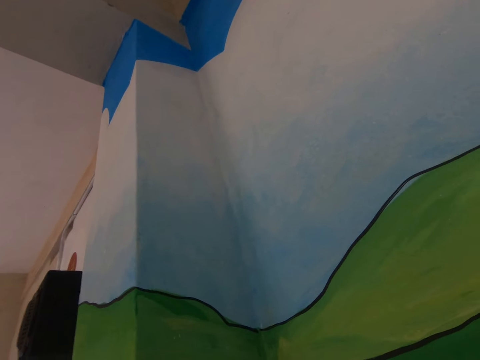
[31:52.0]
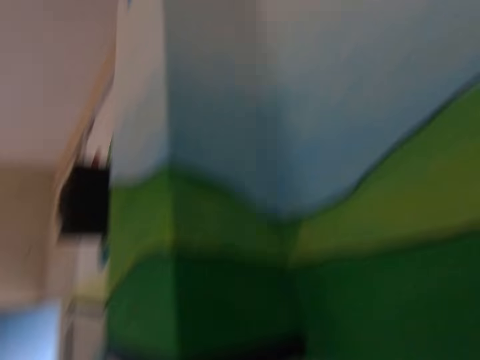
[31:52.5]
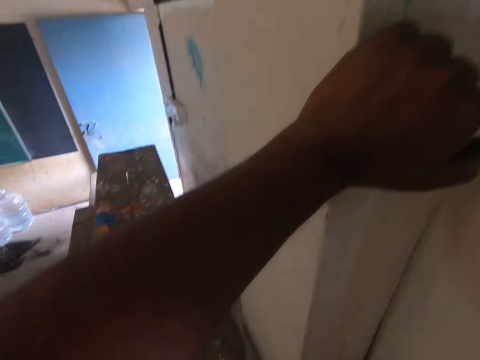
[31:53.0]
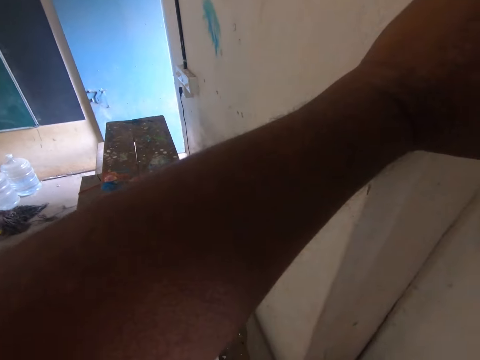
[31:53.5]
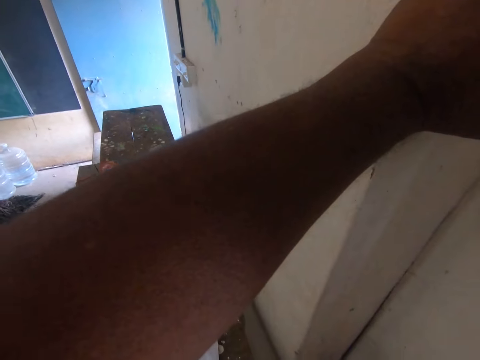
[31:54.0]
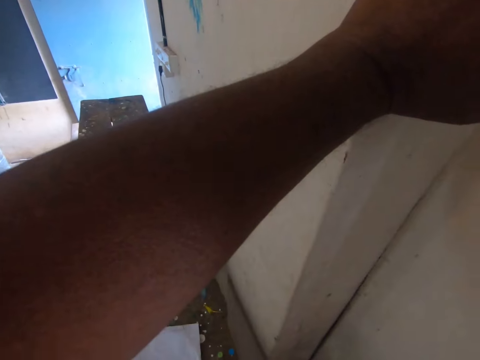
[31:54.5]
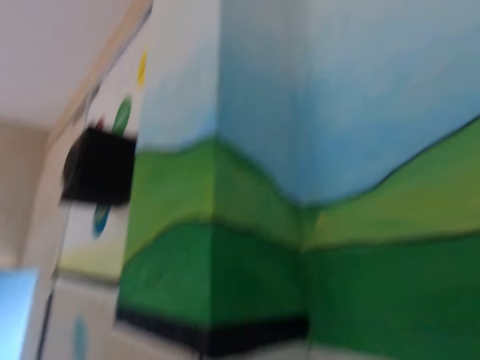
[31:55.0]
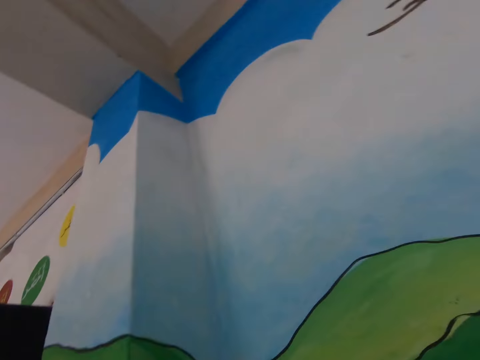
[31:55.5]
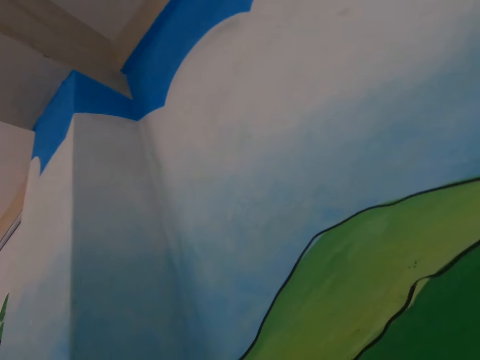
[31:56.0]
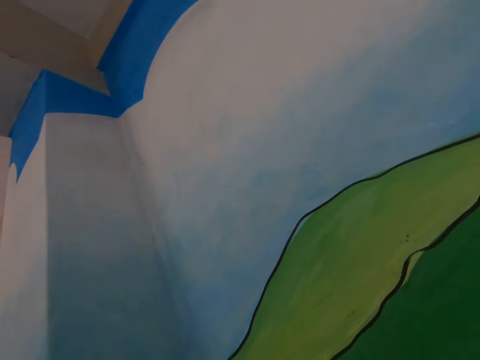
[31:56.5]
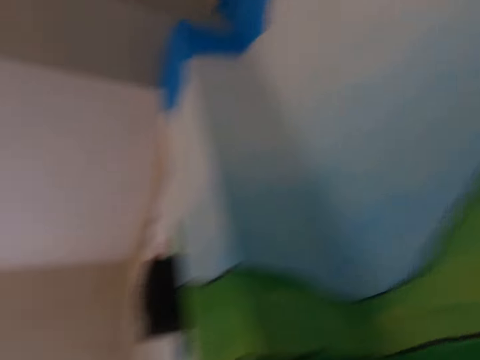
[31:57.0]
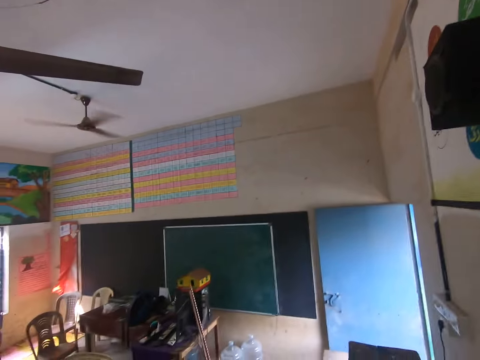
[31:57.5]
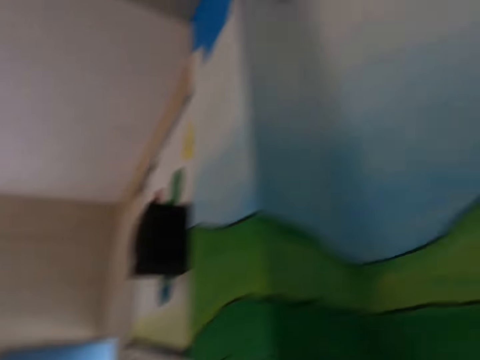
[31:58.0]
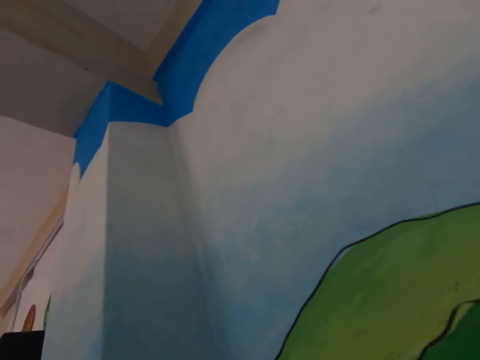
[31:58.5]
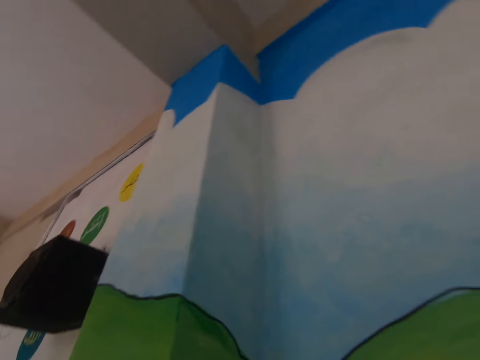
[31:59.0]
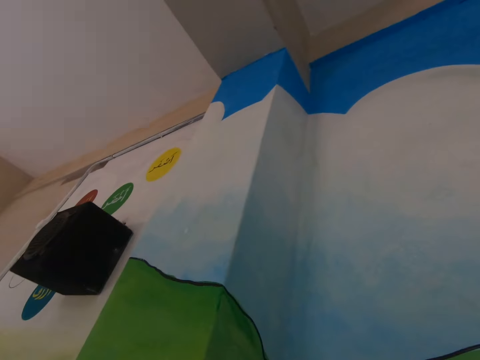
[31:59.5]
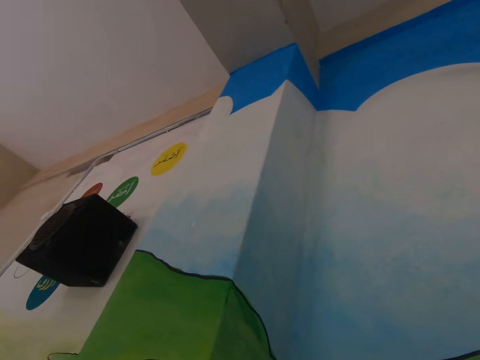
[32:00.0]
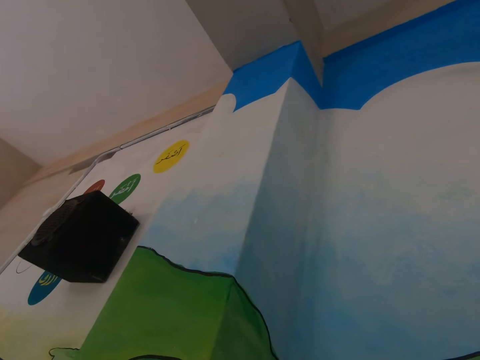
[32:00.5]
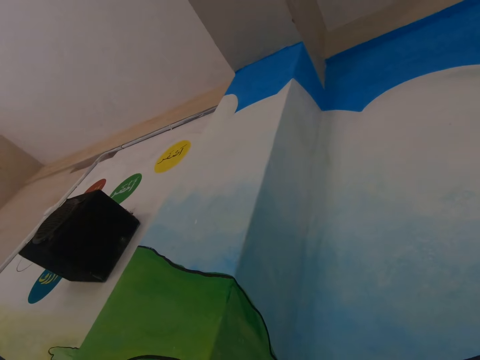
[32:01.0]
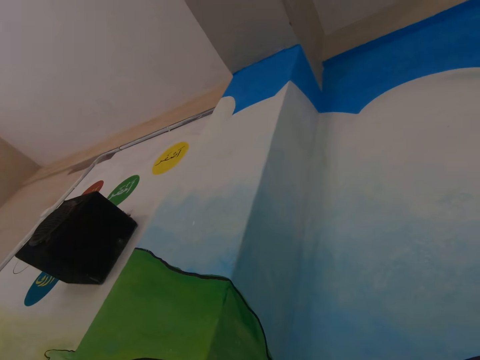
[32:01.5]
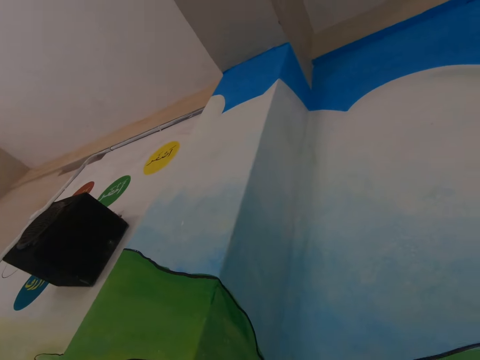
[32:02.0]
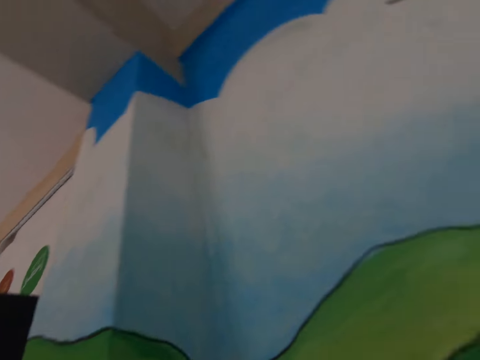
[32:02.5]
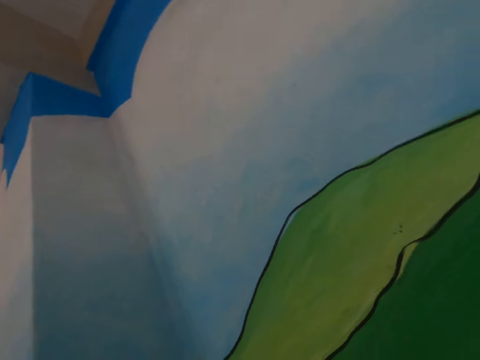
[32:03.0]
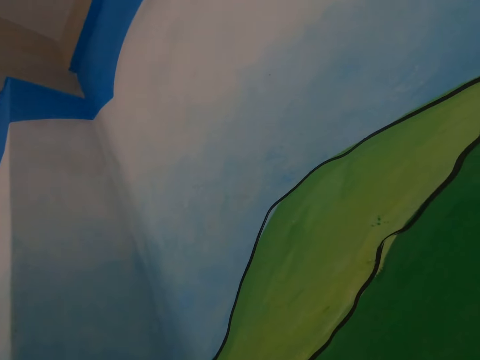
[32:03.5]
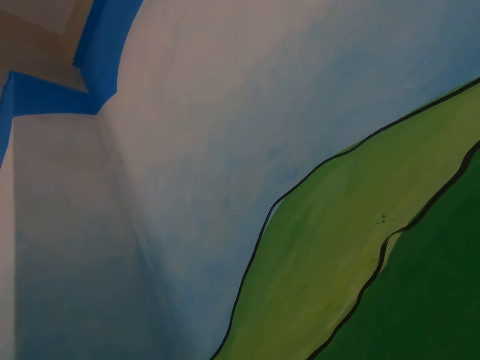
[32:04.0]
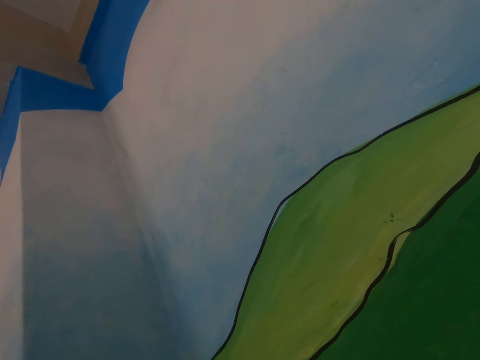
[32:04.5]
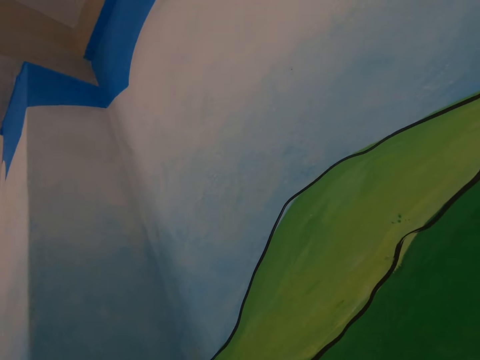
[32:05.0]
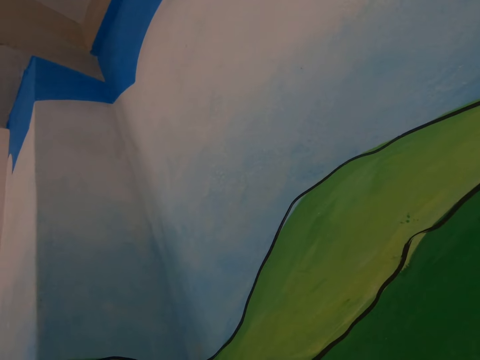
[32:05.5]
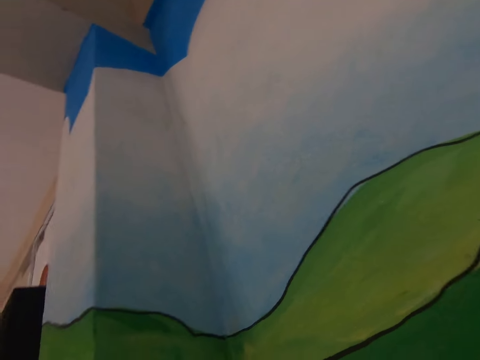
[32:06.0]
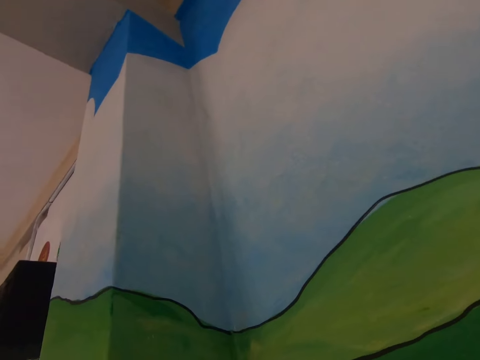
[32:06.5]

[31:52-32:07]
The camera wearer places his hand on a pillar. He observes the painting on the wall. He communicates with a man.

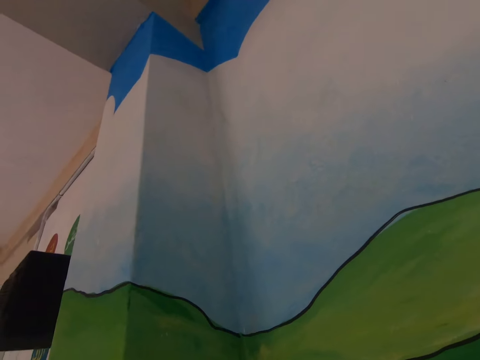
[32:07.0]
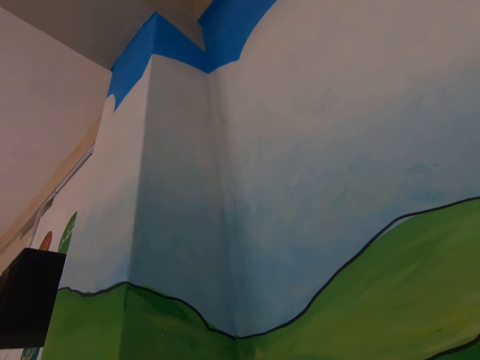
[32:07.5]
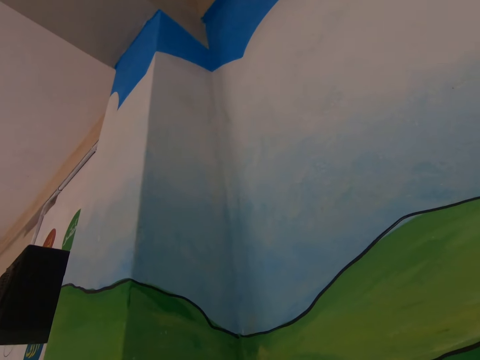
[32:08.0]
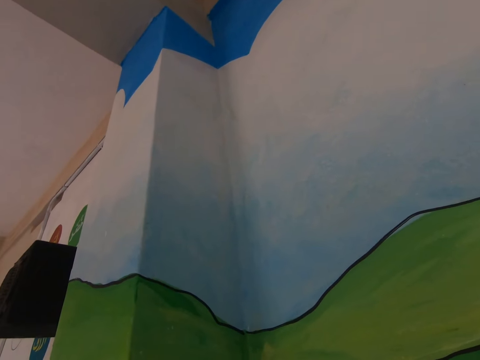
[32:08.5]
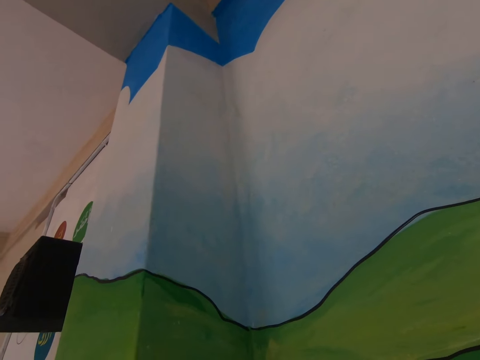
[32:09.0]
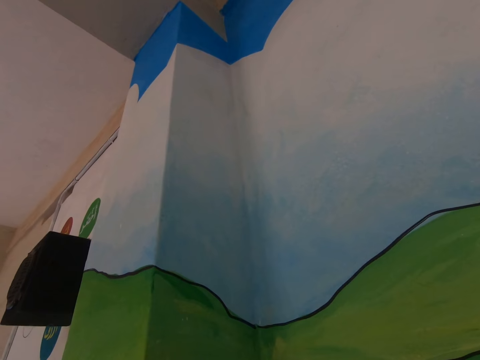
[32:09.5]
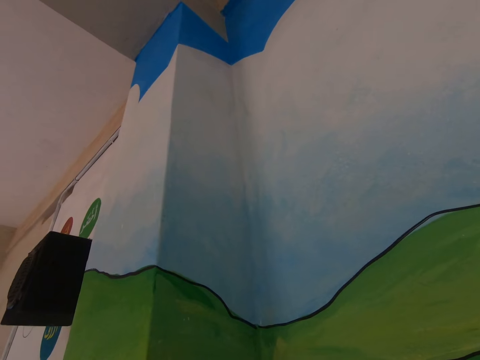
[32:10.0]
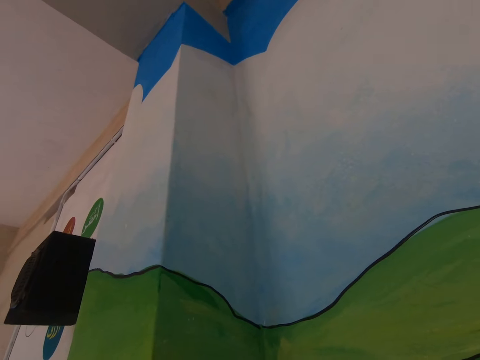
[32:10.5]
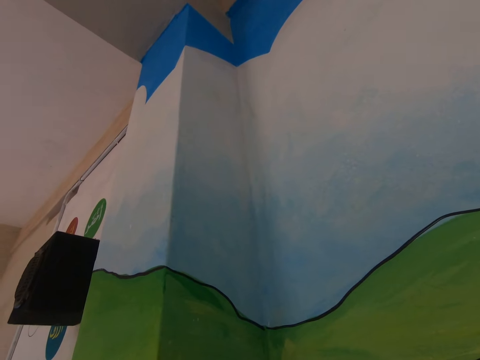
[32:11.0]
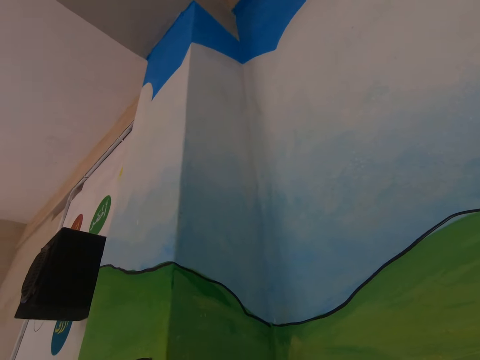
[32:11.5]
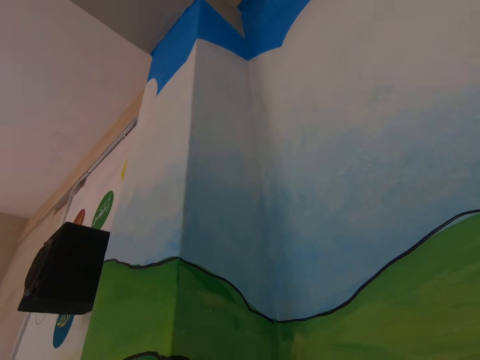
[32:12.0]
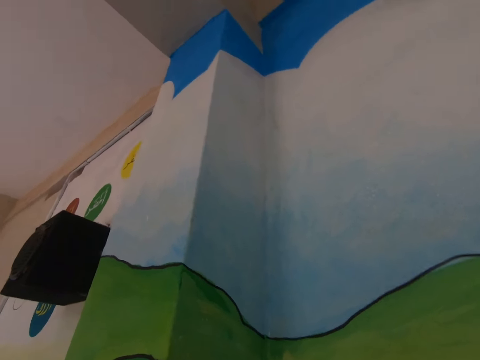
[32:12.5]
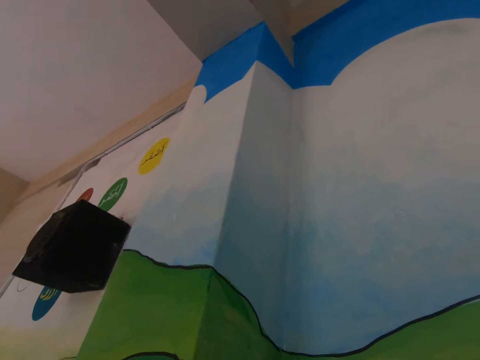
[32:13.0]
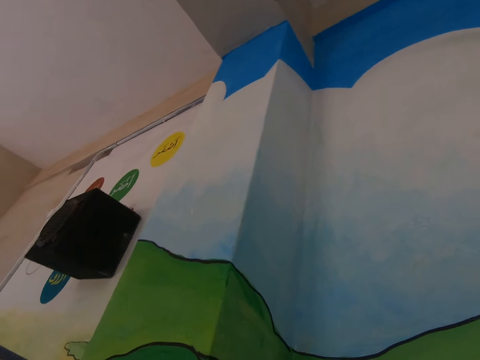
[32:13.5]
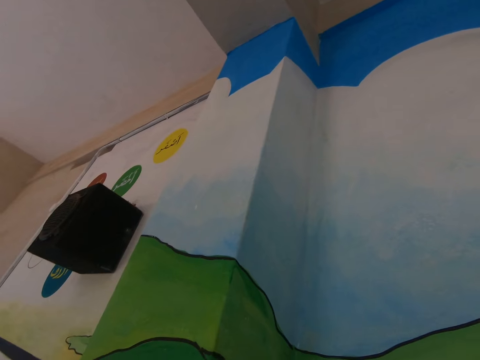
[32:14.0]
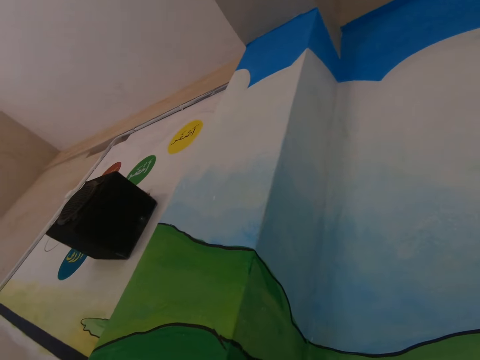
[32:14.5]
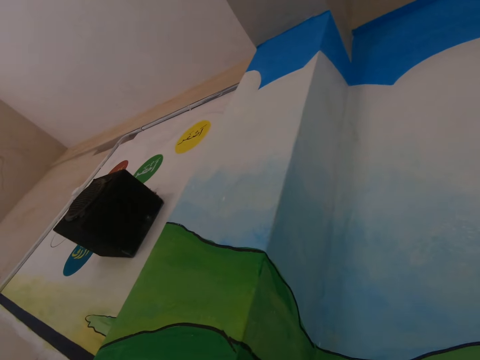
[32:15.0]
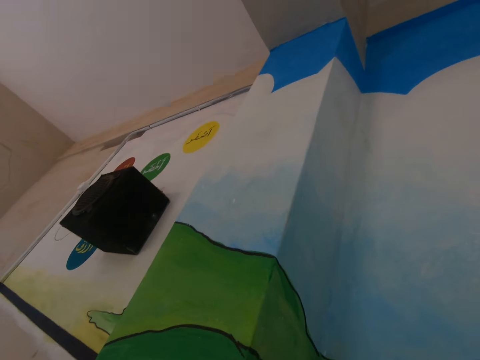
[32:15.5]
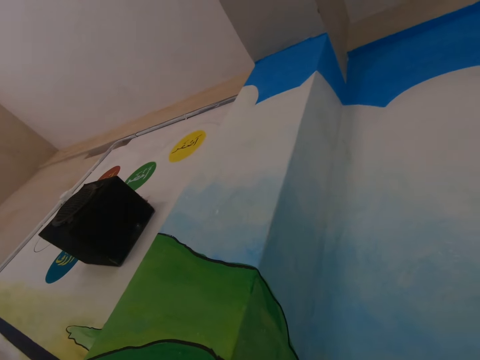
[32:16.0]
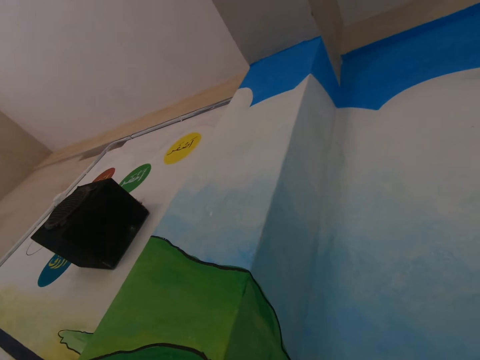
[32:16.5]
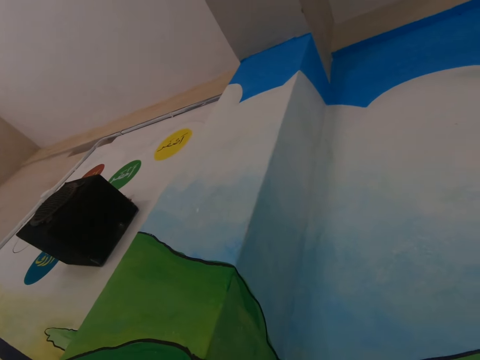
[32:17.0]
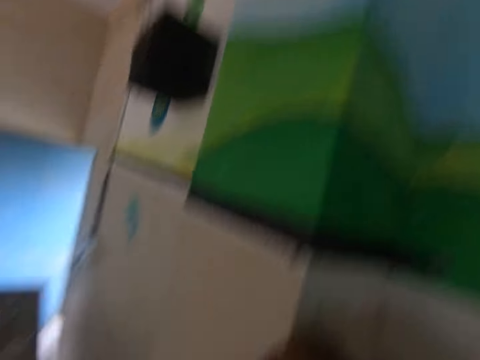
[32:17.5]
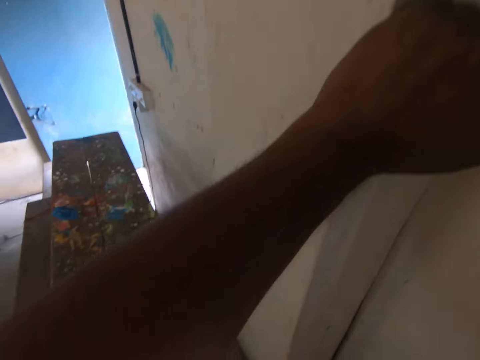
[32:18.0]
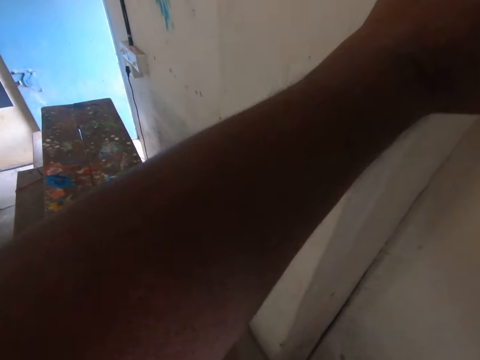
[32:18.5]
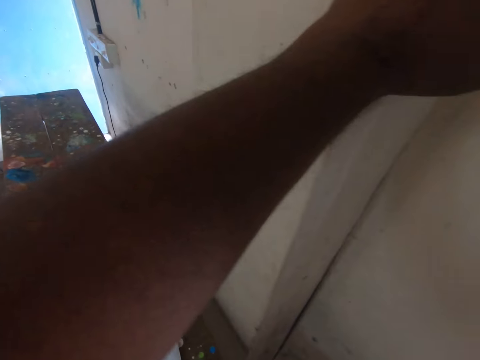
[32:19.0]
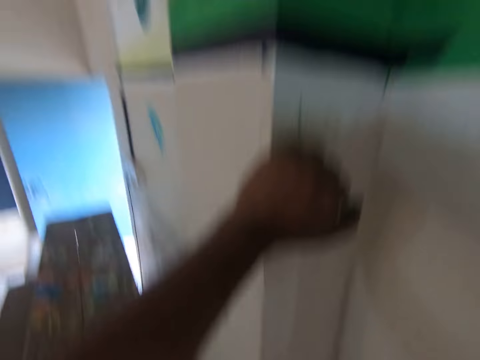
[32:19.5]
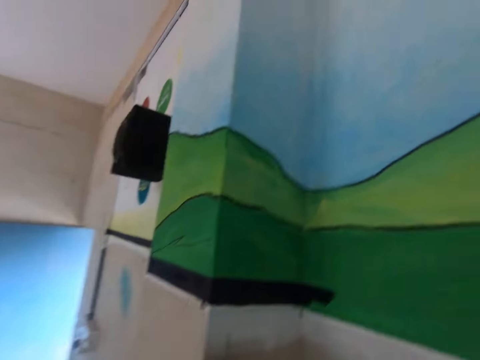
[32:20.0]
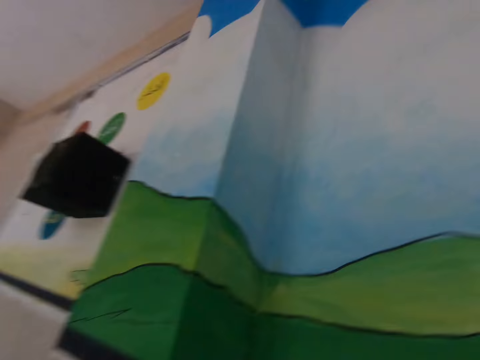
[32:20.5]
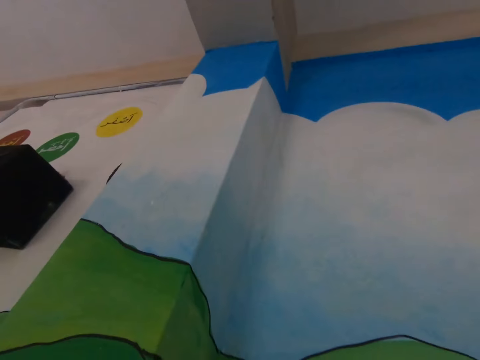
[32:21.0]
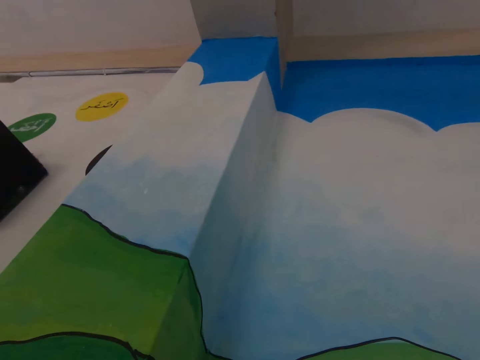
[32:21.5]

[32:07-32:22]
The camera wearer looks around.
